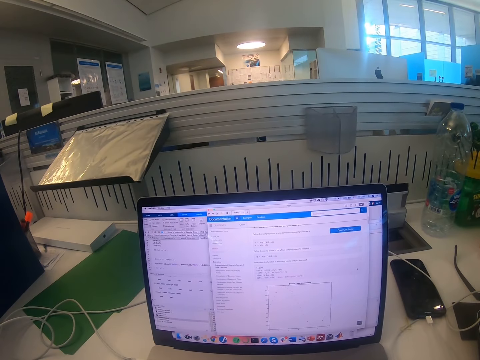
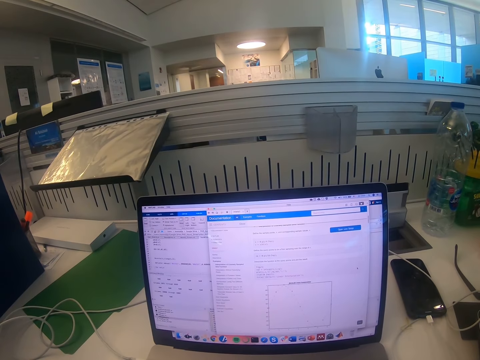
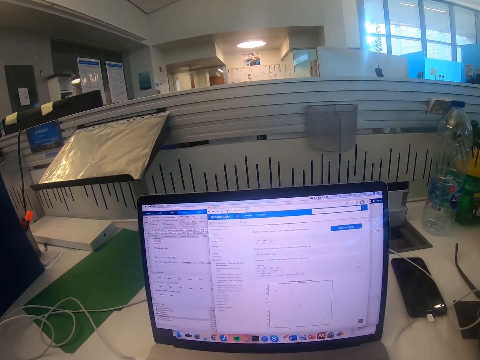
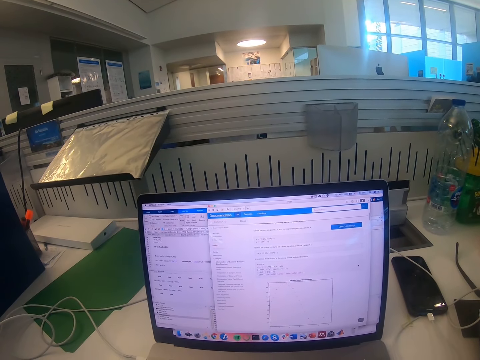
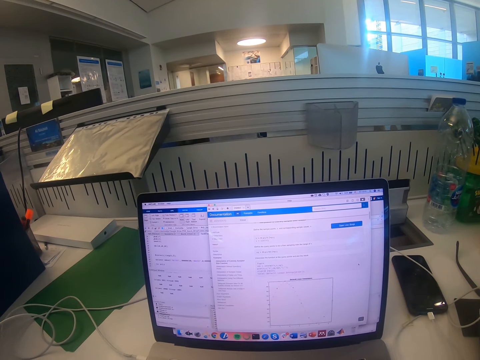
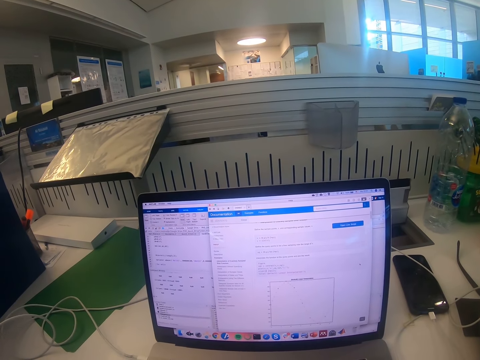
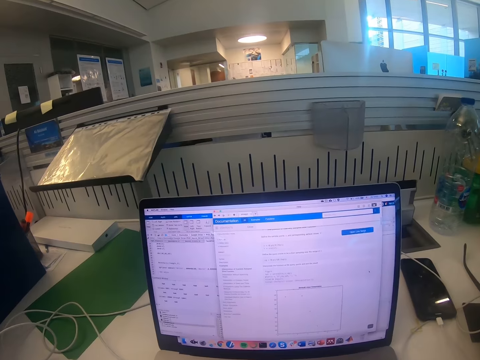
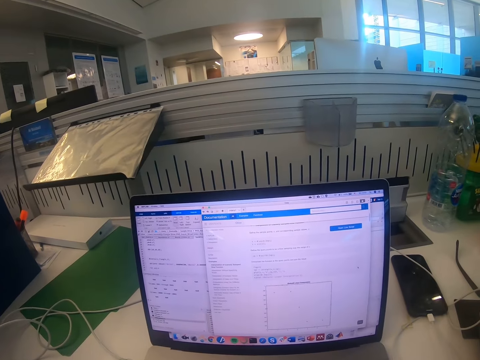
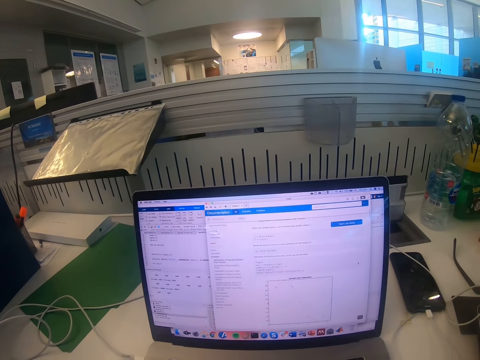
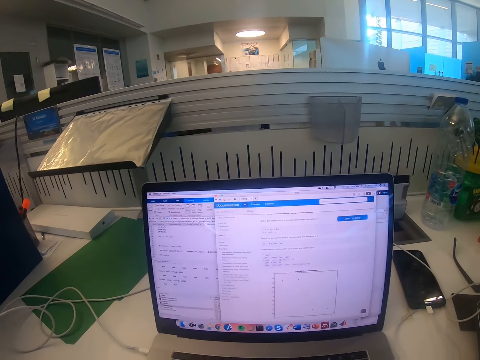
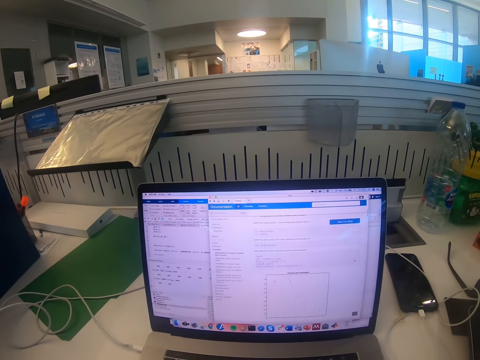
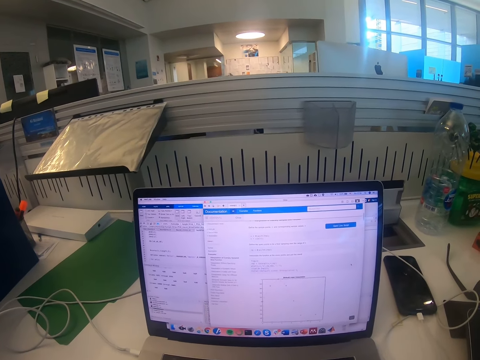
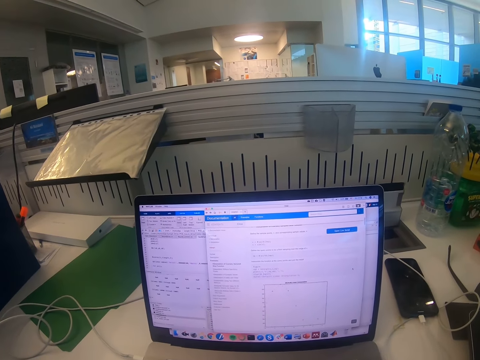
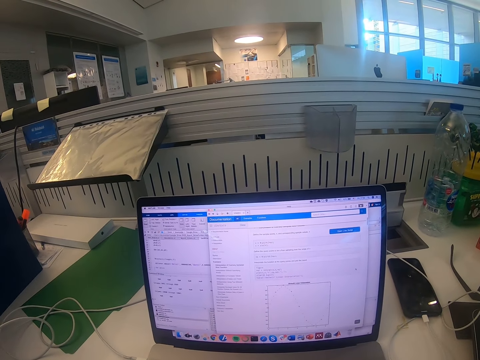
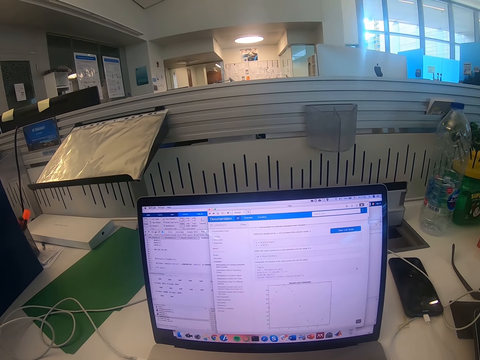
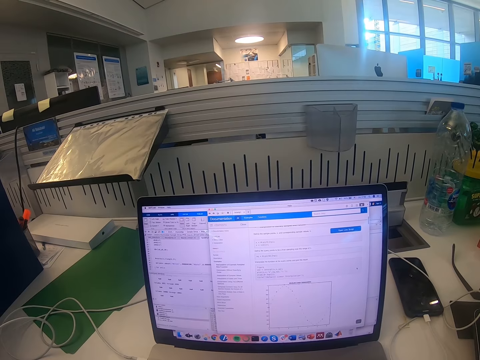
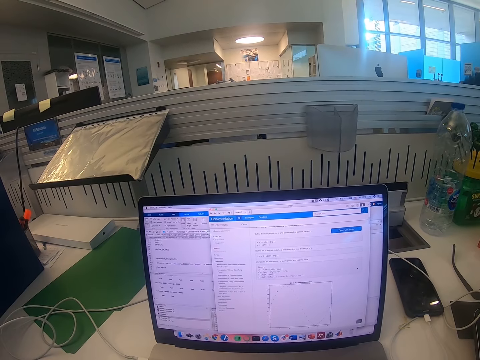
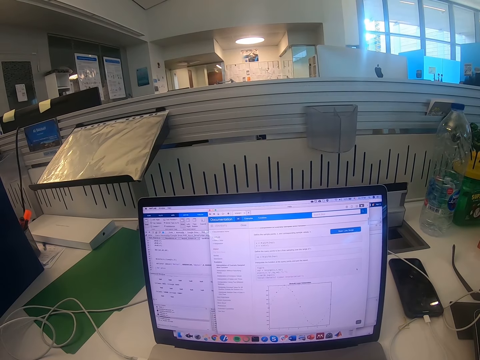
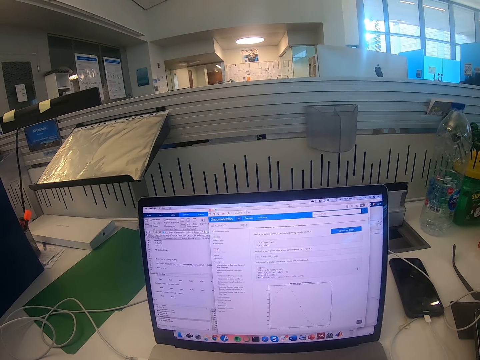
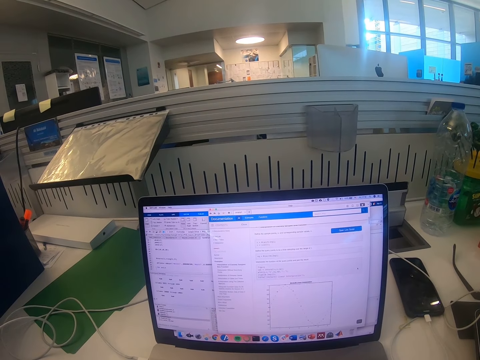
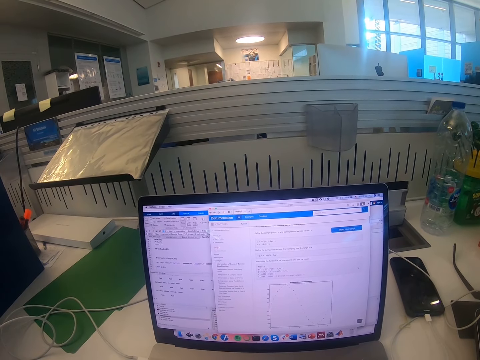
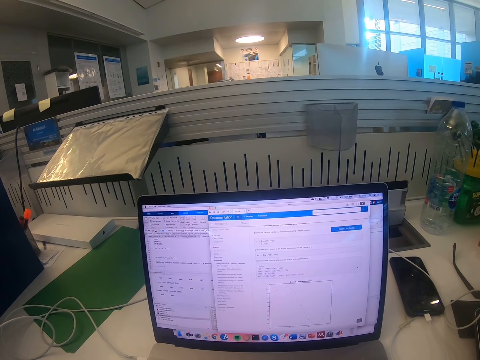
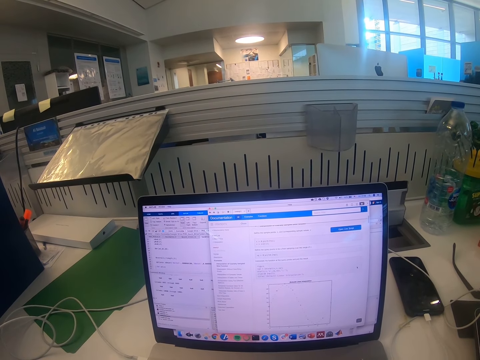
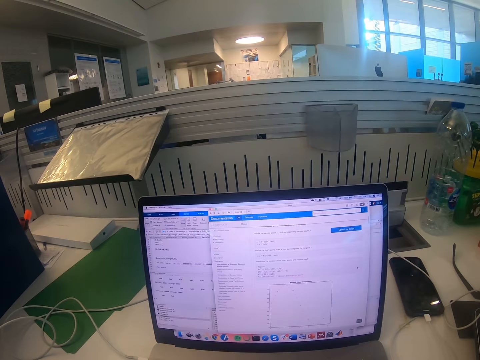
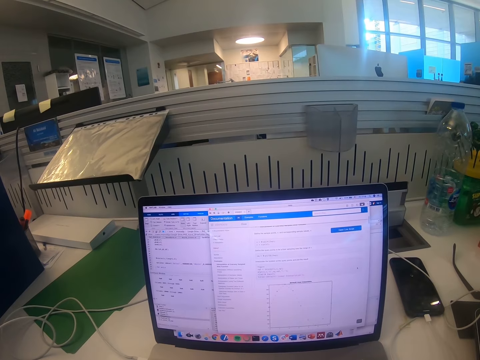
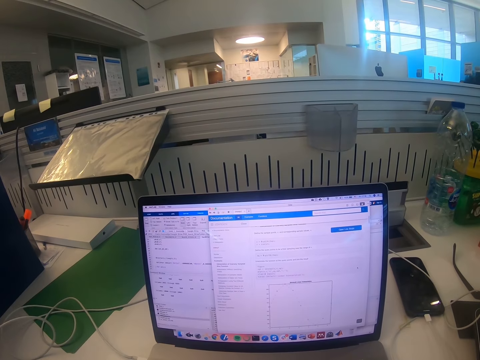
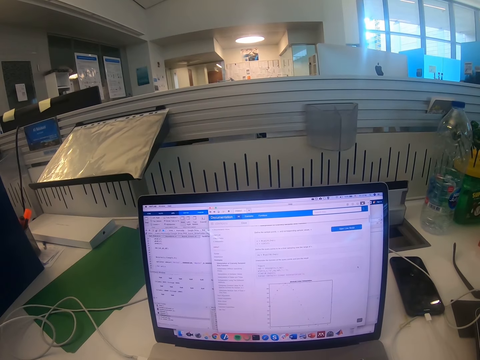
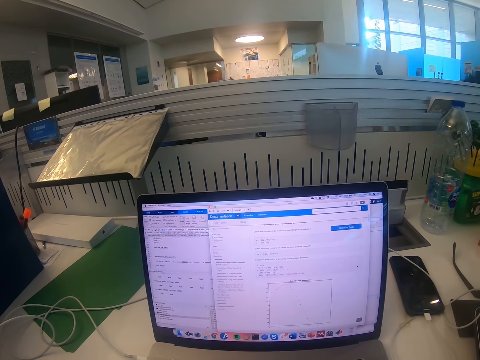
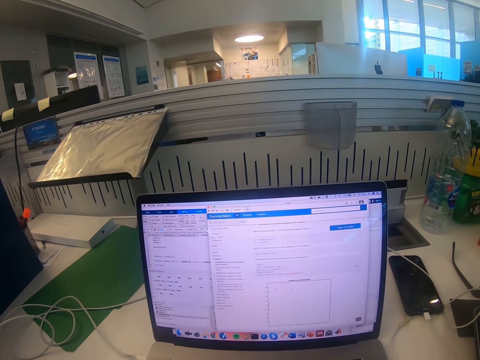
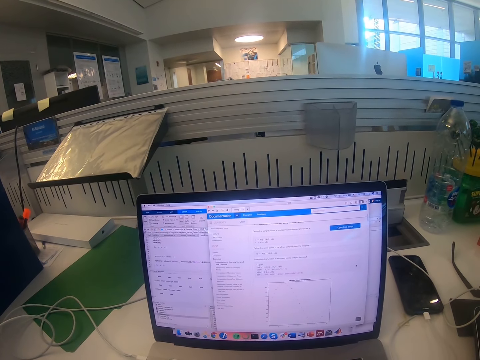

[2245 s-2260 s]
The camera wearer stares at the laptop.

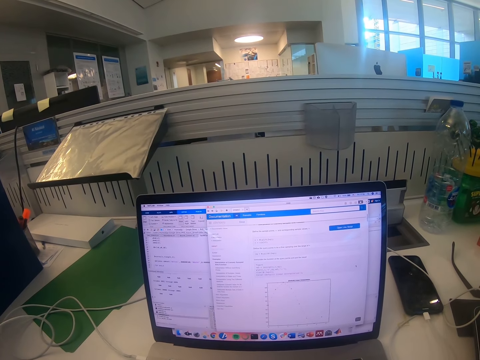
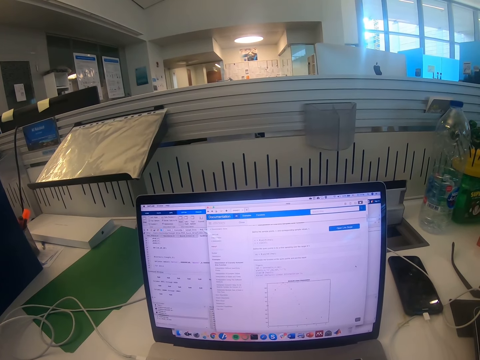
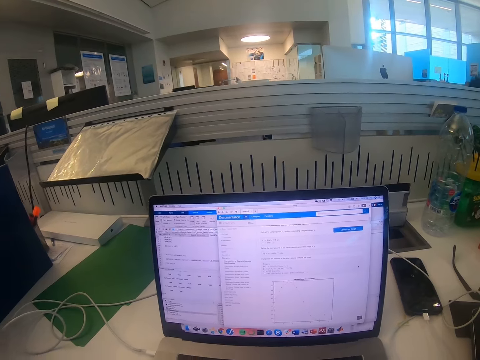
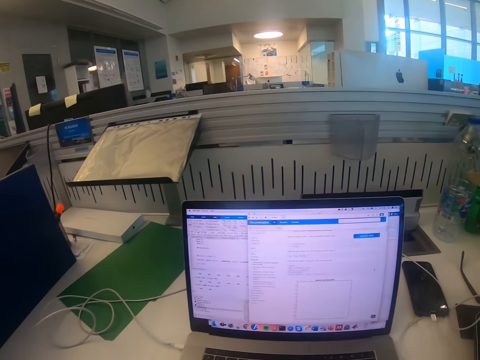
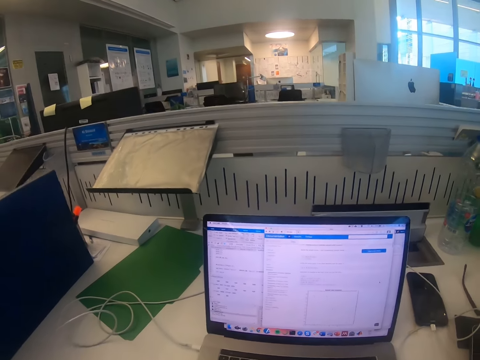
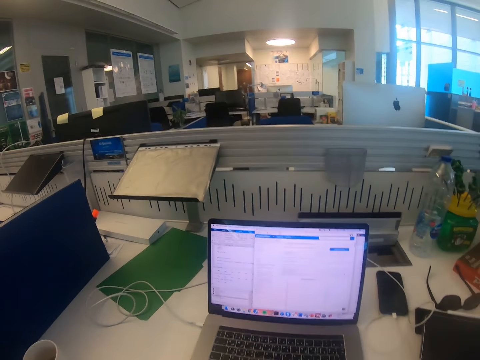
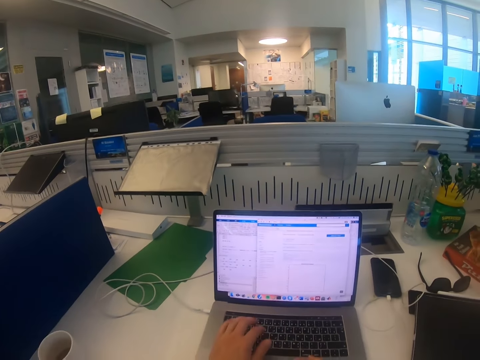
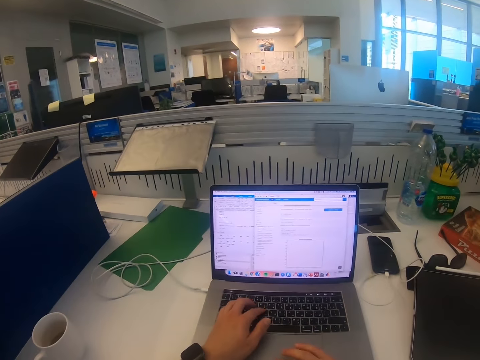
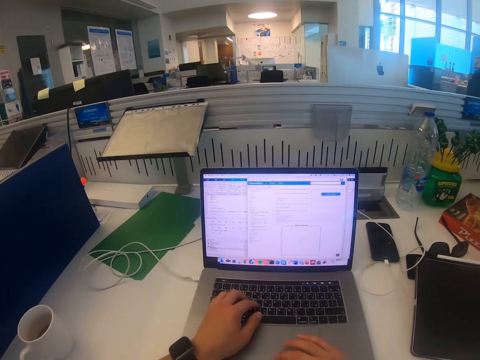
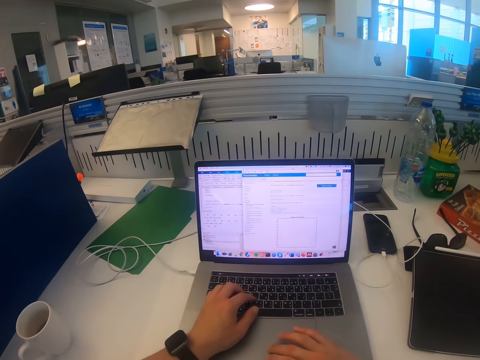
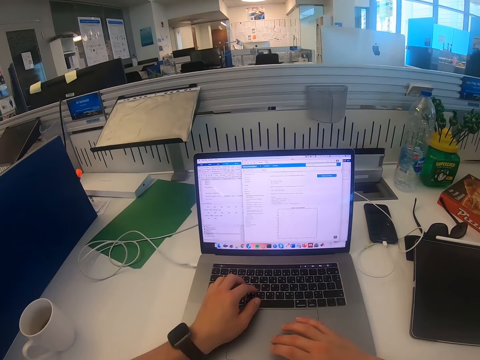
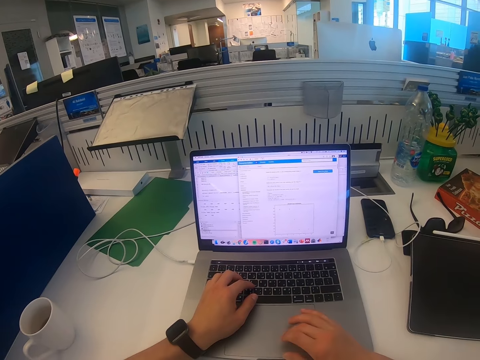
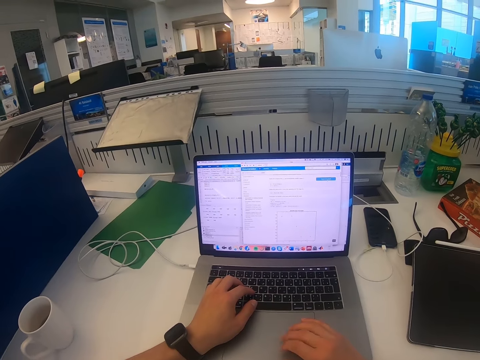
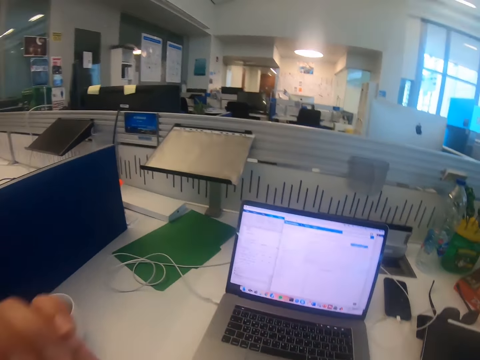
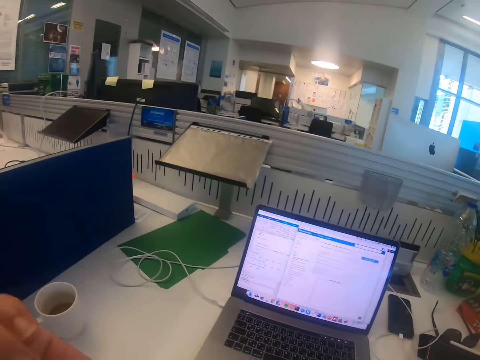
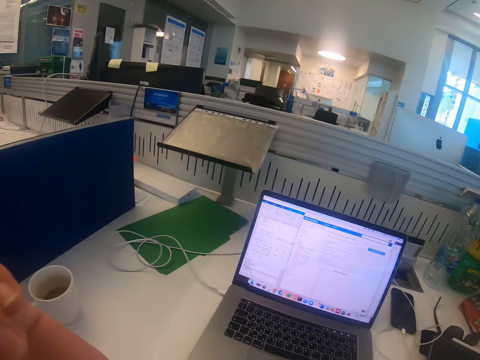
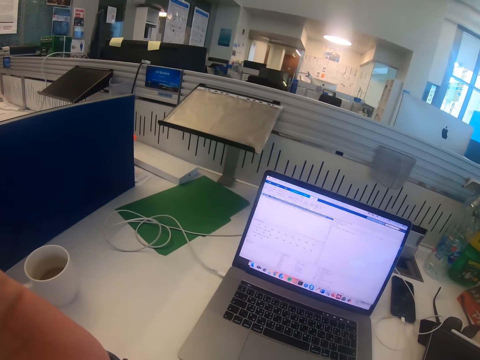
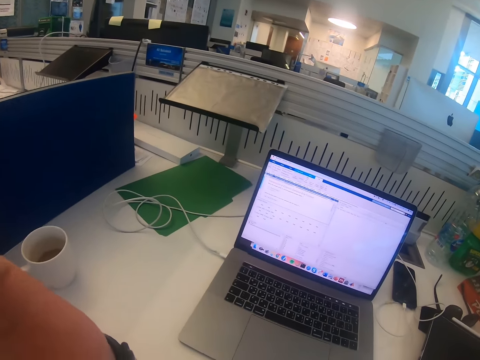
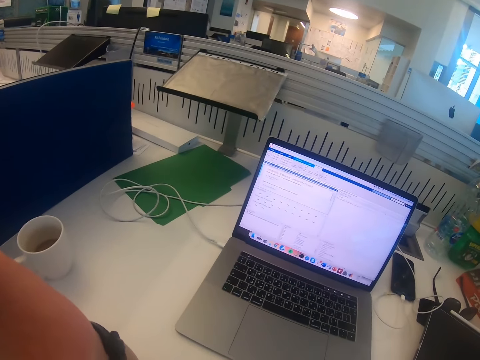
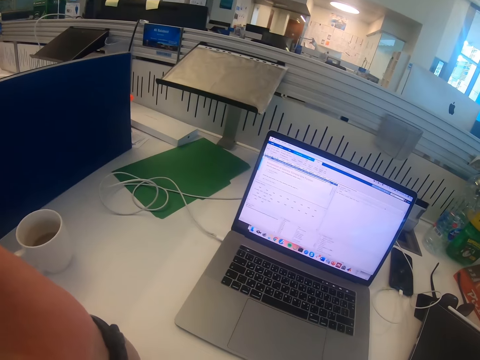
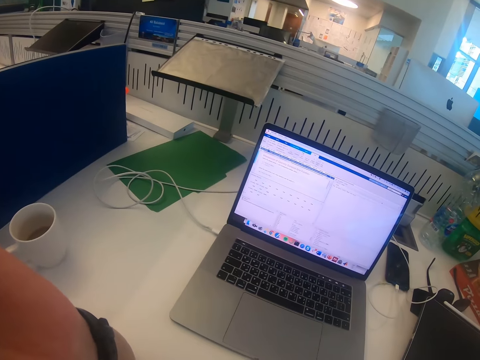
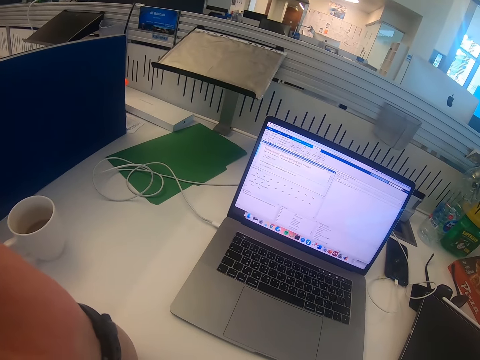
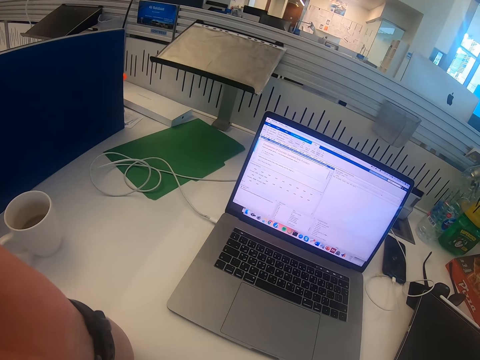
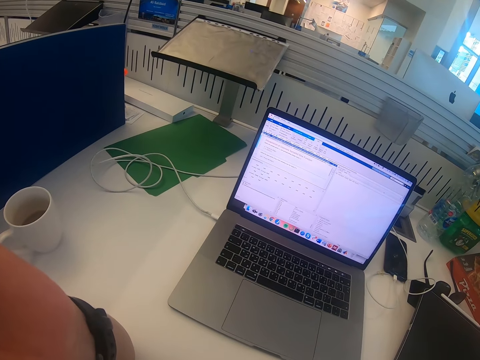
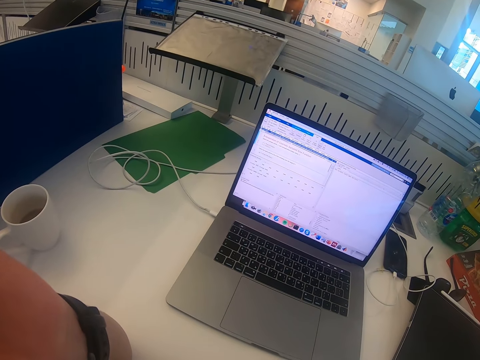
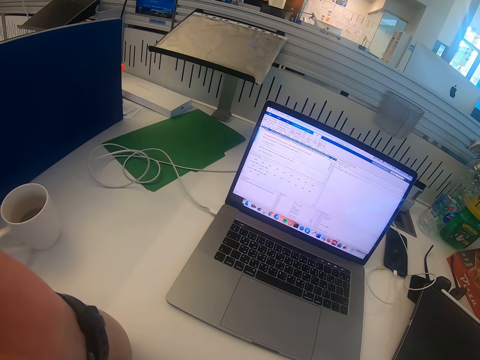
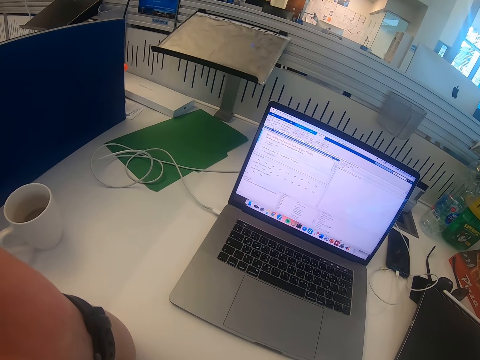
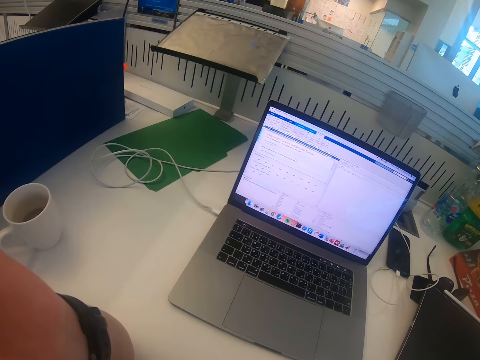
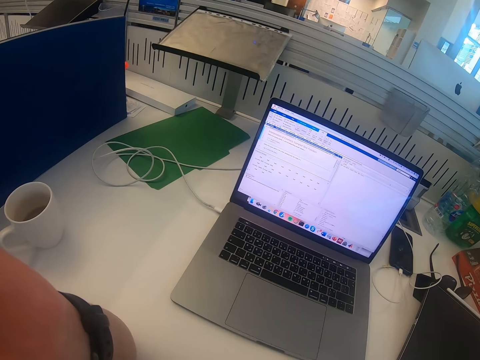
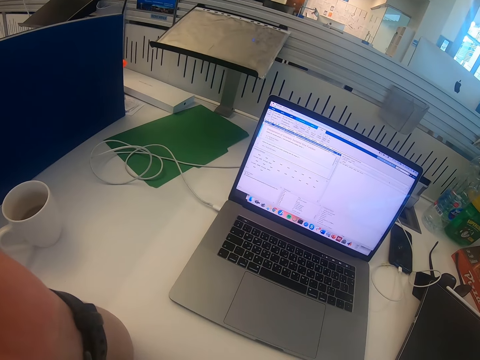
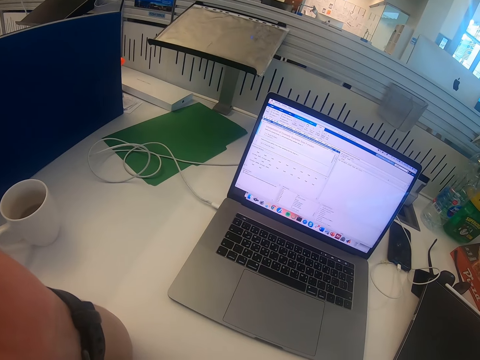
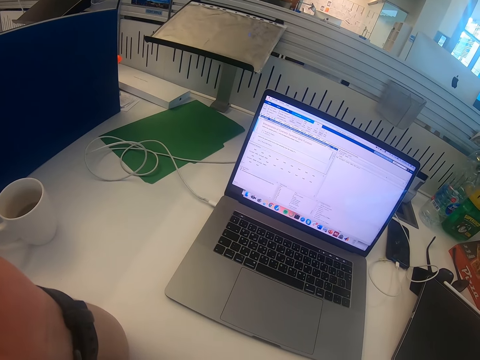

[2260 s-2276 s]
The camera wearer scrolls the laptop. He scratches himself on the head.
